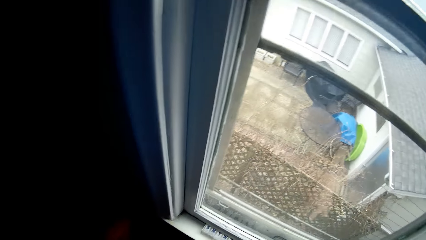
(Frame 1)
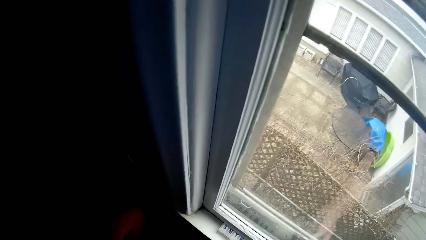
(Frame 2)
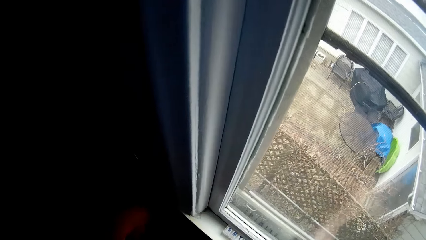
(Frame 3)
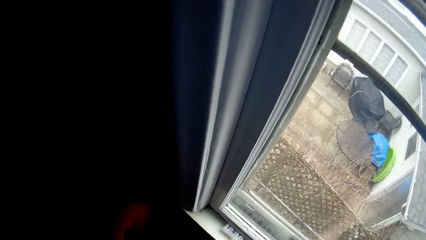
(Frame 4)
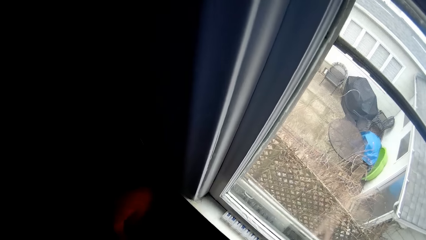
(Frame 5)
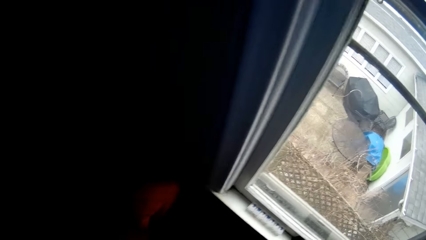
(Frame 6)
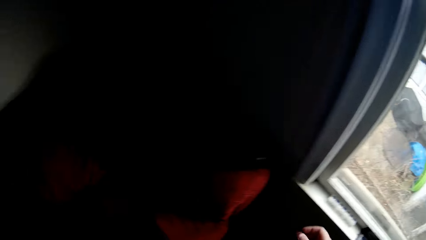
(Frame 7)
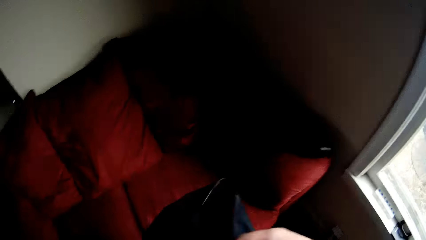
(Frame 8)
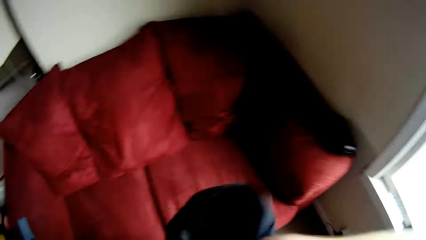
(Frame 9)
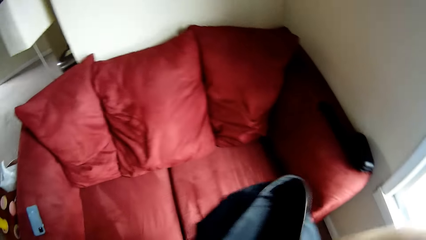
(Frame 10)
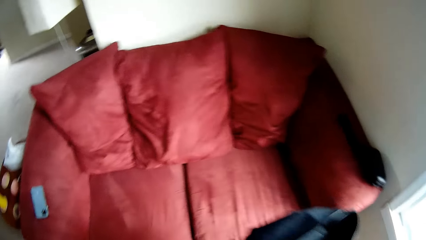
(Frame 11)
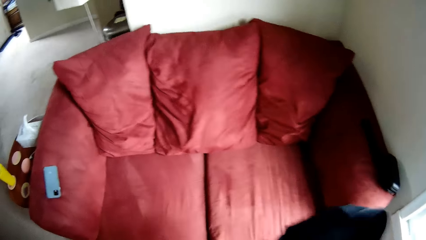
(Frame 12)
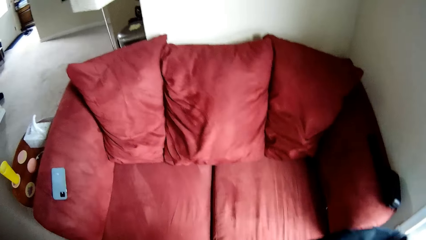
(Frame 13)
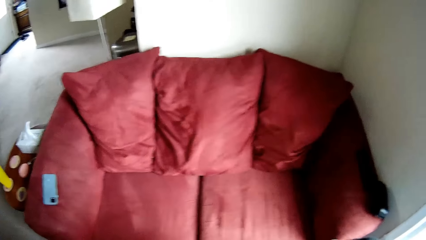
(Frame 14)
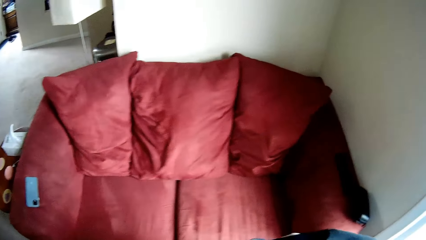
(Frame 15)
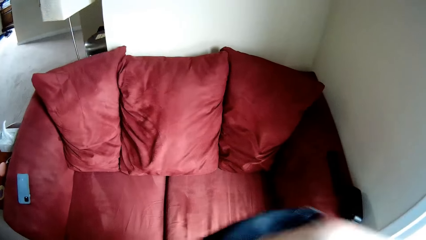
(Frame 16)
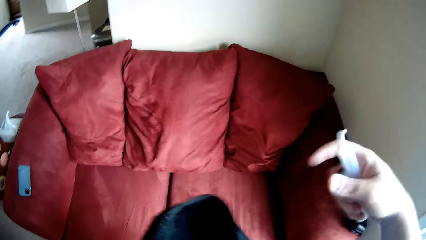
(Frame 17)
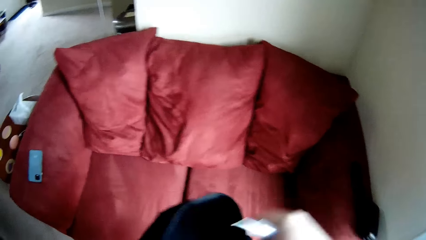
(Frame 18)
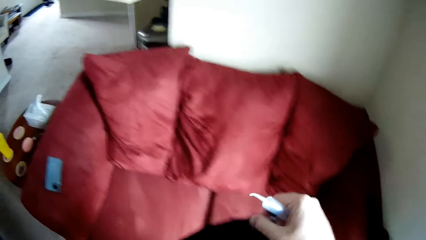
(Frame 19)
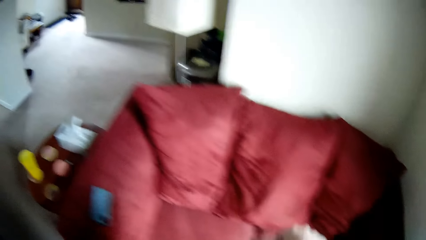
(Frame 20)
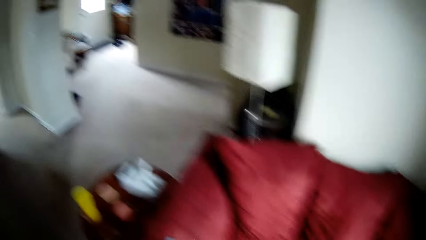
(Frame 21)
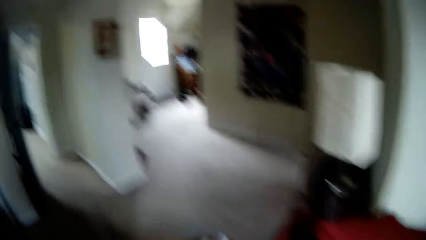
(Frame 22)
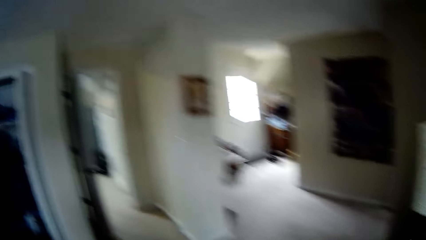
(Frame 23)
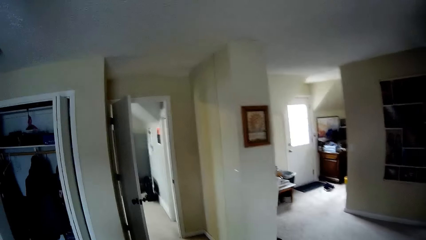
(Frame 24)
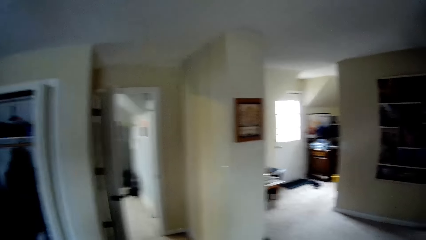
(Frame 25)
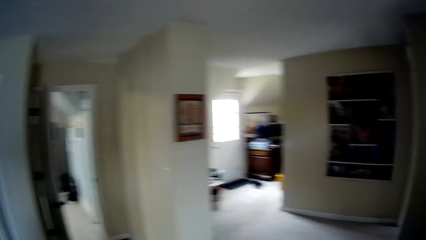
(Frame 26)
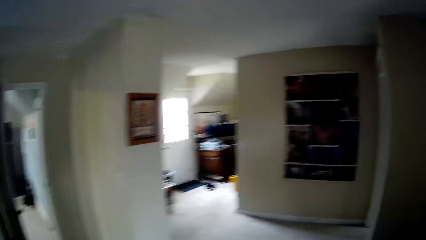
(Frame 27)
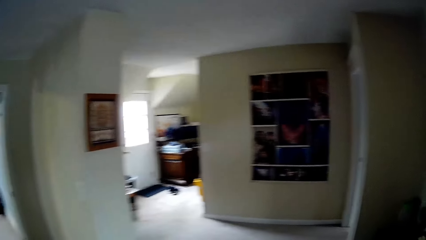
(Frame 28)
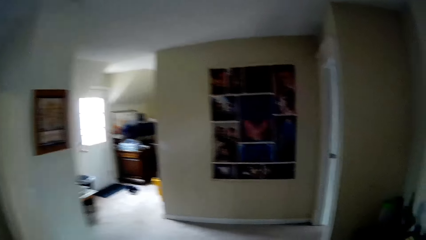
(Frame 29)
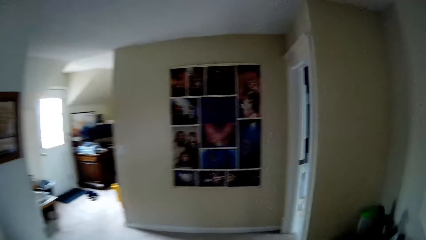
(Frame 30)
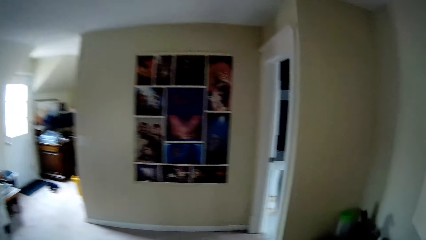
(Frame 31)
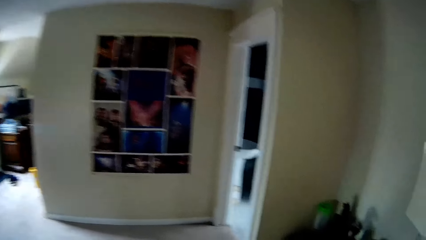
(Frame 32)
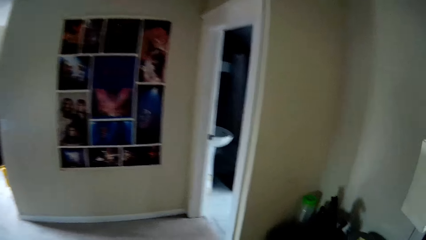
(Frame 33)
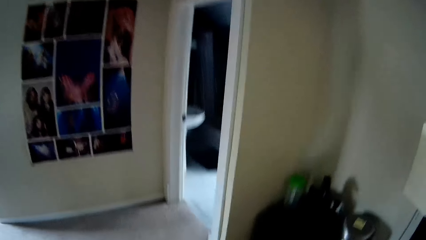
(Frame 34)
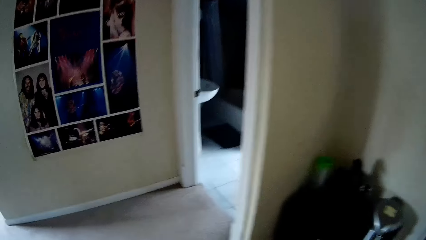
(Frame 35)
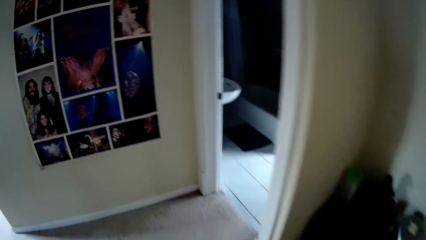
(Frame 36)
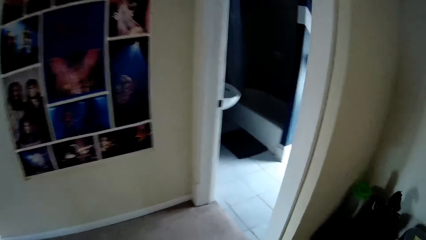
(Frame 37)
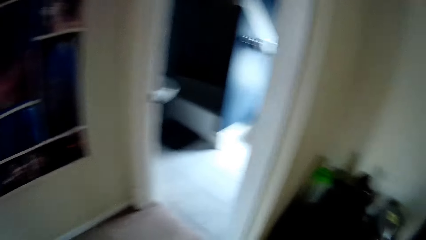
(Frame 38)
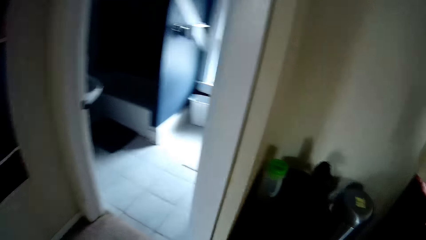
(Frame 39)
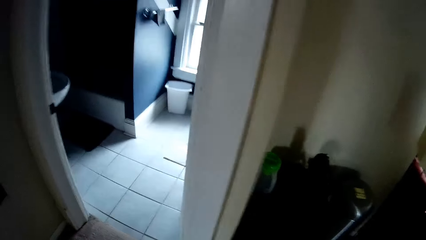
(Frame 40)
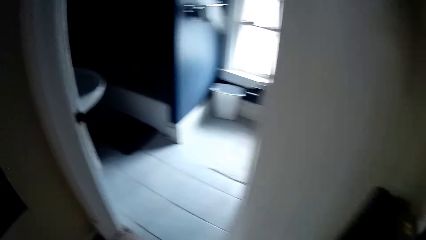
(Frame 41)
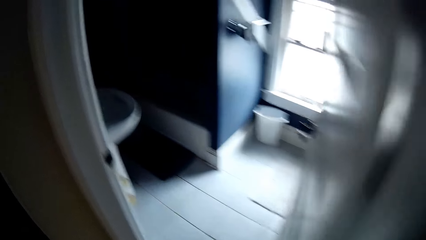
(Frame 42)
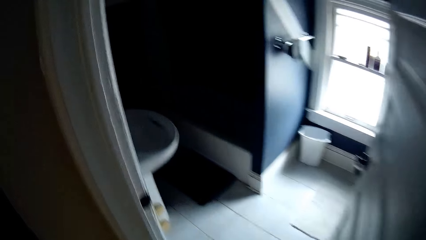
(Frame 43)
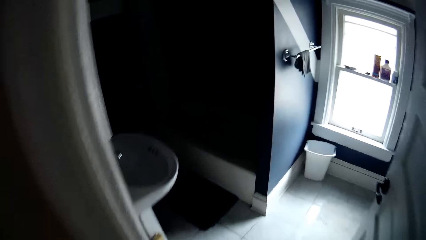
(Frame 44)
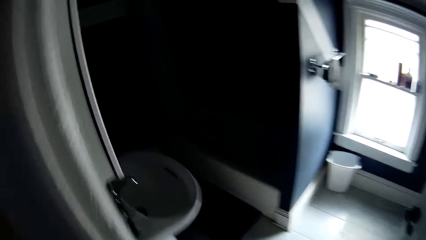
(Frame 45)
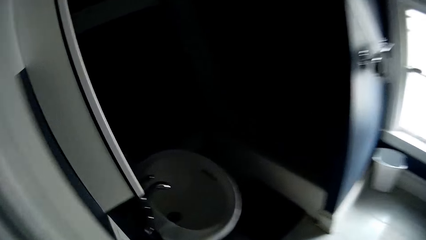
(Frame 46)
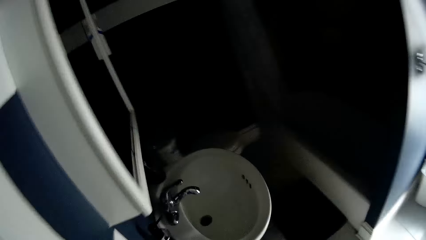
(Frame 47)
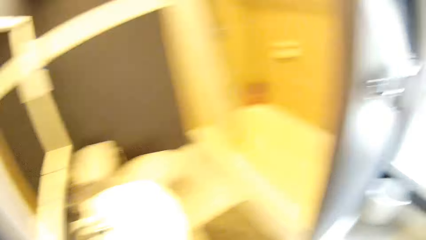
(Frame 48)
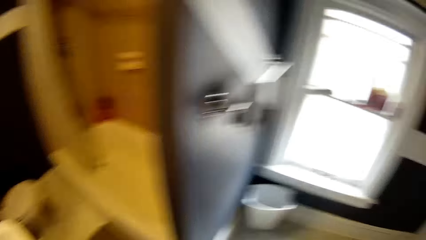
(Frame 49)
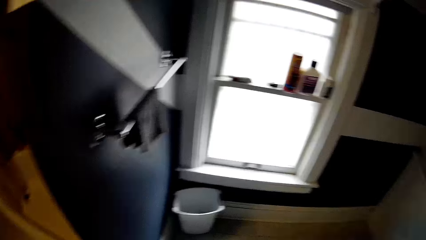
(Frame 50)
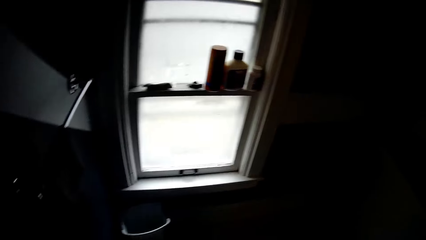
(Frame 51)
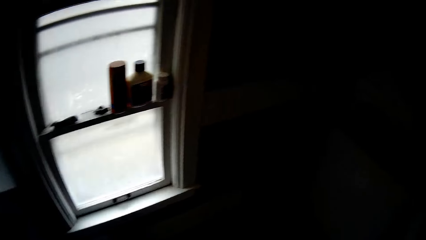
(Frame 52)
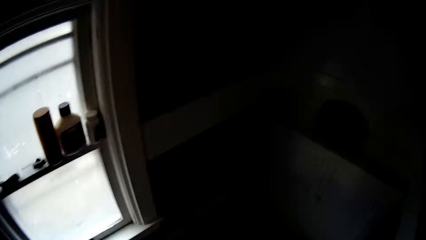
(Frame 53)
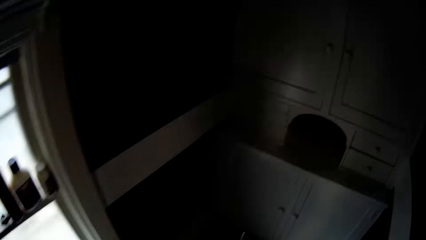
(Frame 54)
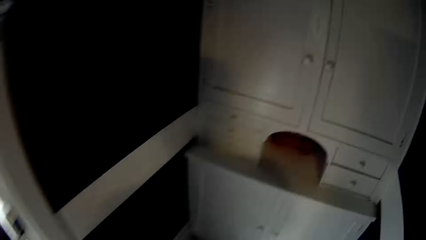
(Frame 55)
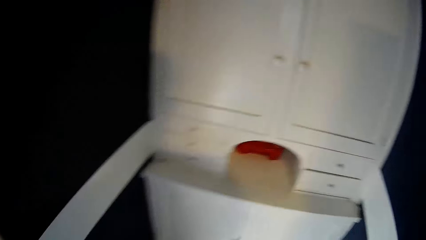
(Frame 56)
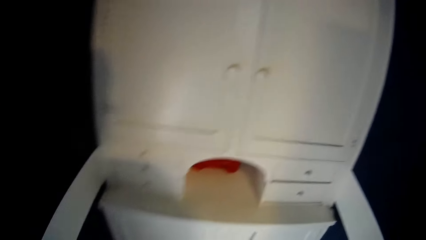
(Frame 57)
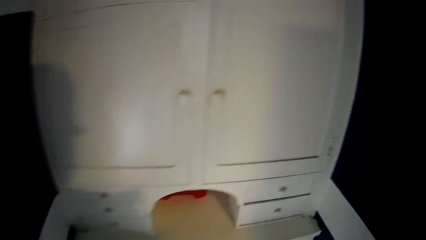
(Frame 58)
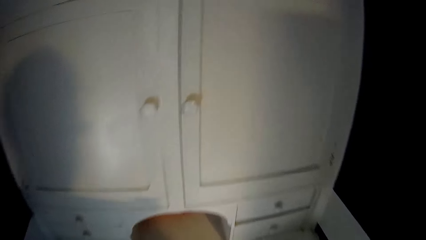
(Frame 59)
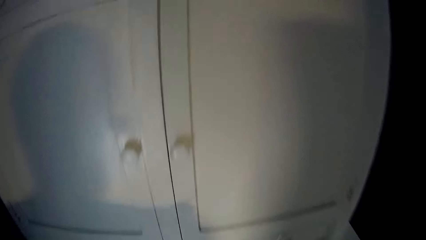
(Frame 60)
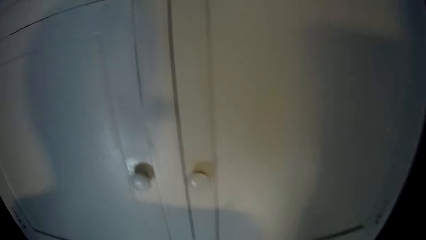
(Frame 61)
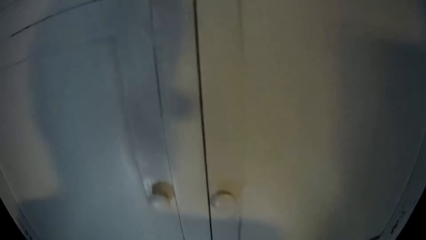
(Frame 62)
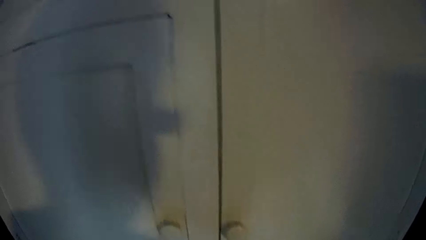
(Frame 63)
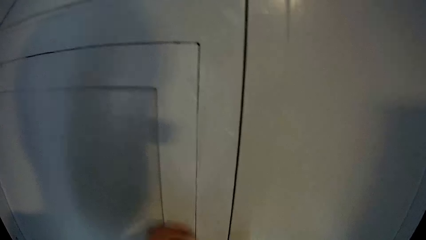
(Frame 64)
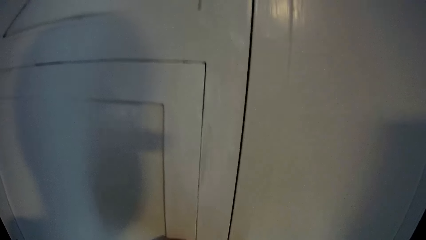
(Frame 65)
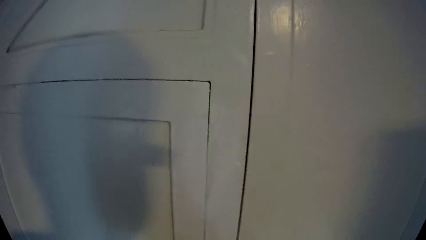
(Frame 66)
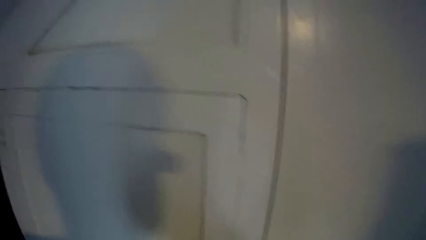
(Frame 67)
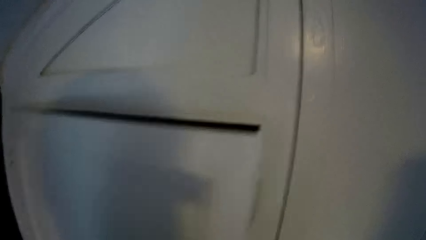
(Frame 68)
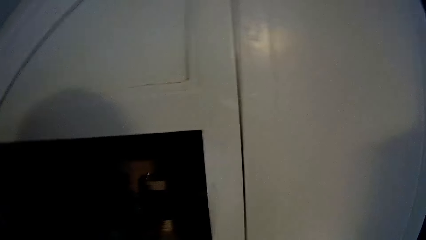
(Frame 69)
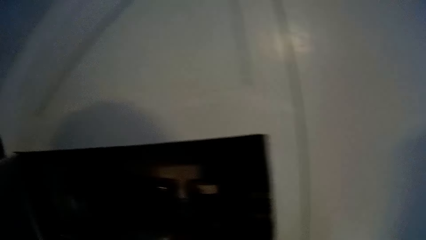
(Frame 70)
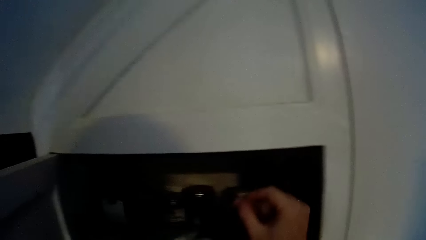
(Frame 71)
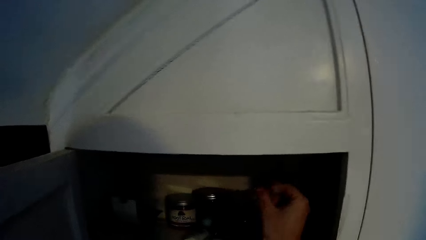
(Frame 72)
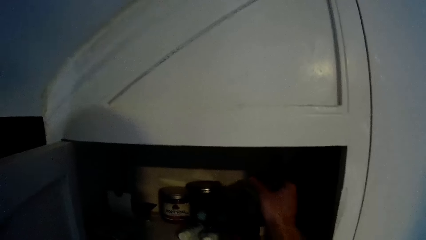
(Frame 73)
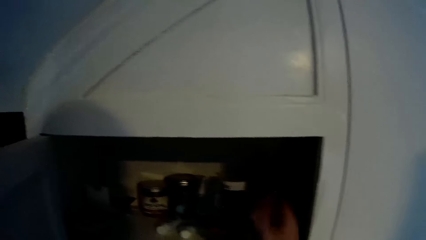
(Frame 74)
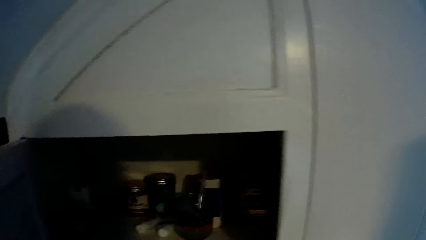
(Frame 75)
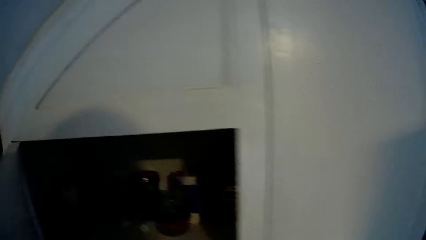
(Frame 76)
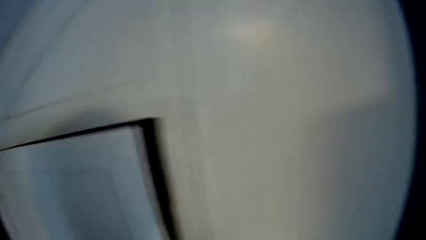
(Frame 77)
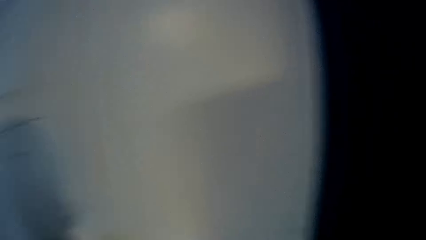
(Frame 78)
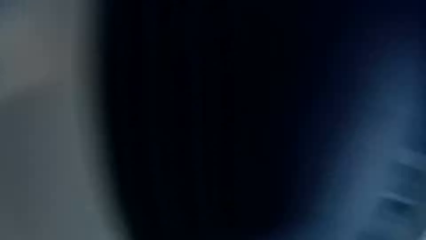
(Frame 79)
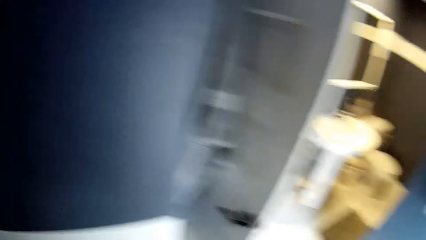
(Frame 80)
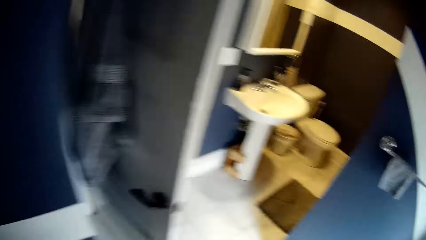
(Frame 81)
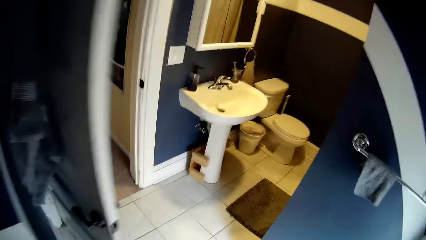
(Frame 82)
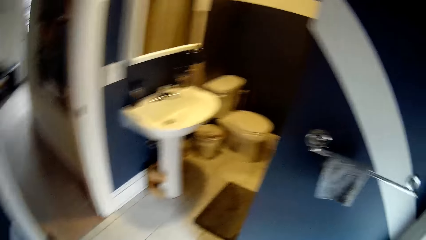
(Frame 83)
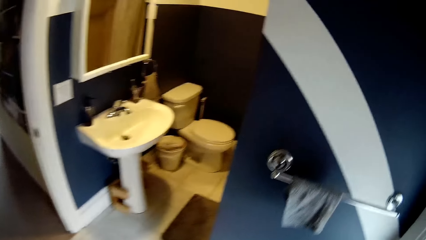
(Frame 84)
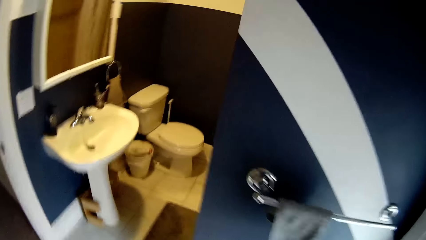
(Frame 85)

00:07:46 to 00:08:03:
The camera wearer removes something from the bag. They walk in the house. They turn on the light. They walk in the room. They open the cabinet, put something in the cabinet and close the cabinet. They walk in the room.
